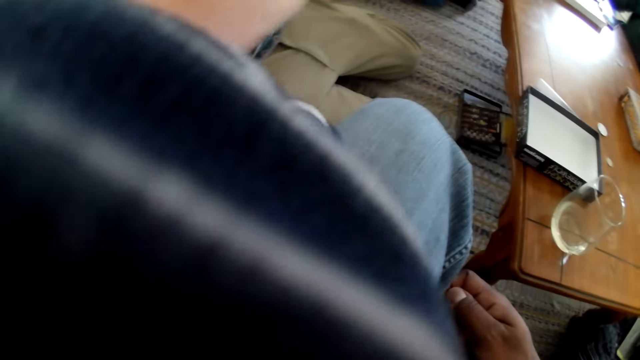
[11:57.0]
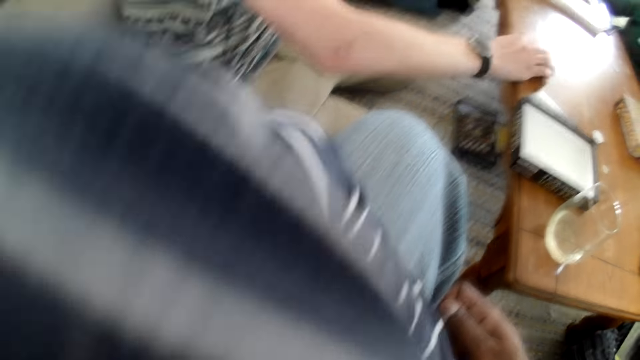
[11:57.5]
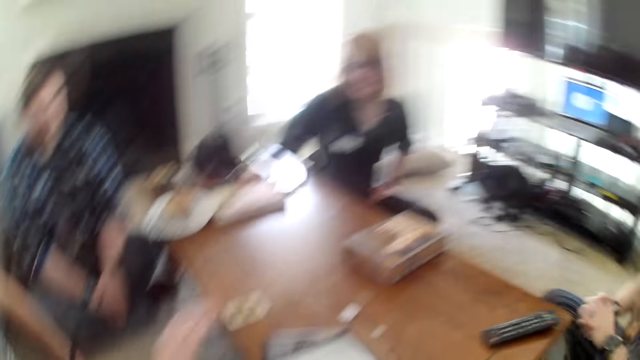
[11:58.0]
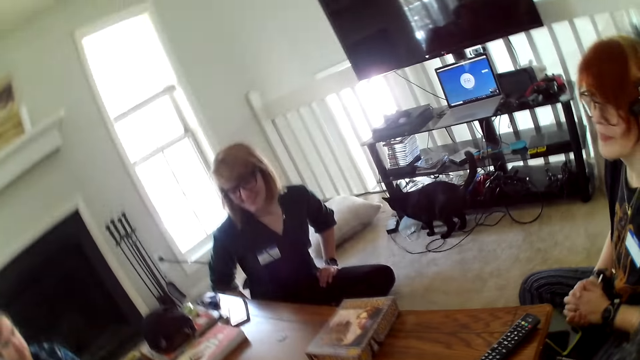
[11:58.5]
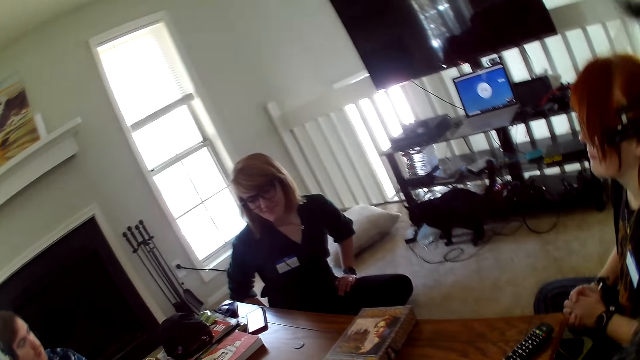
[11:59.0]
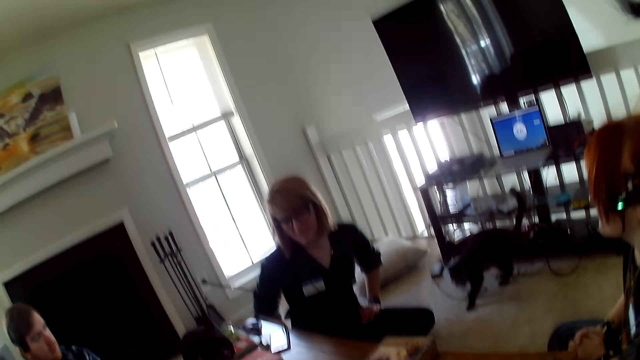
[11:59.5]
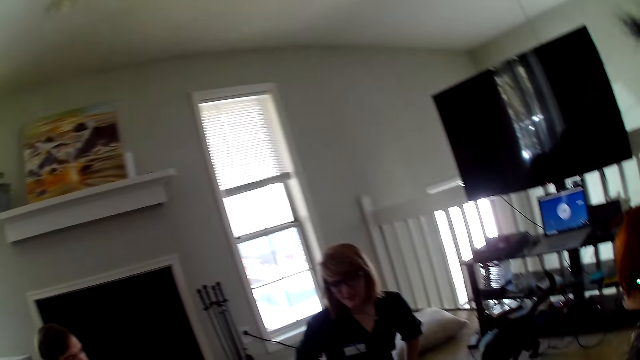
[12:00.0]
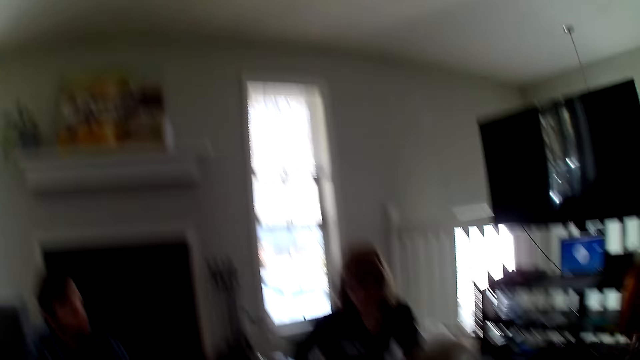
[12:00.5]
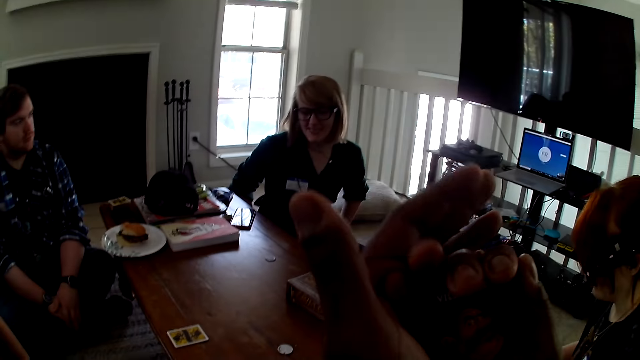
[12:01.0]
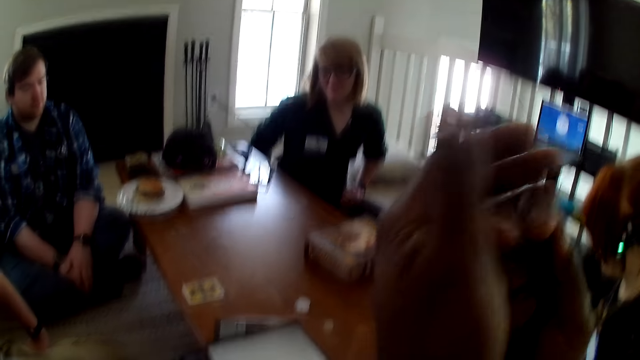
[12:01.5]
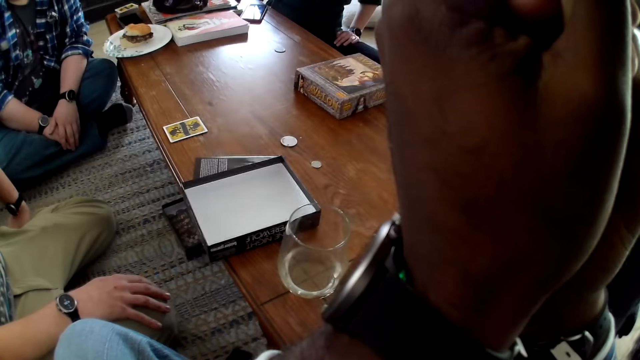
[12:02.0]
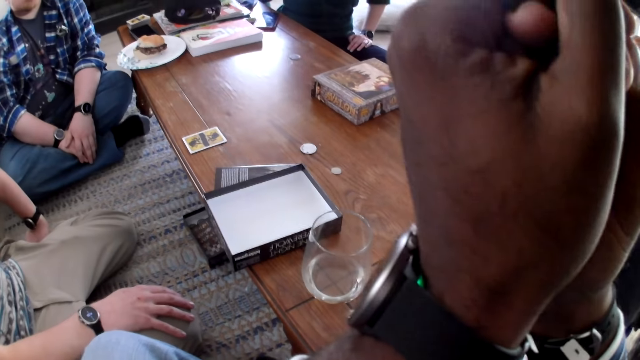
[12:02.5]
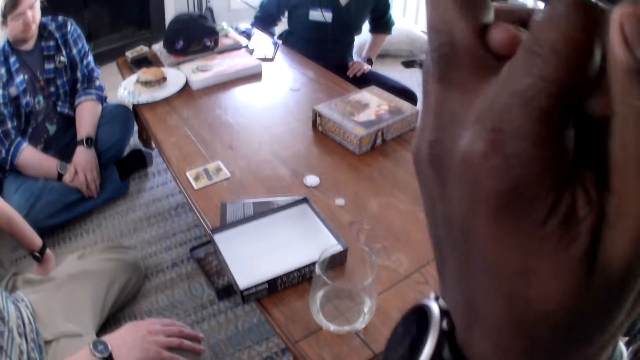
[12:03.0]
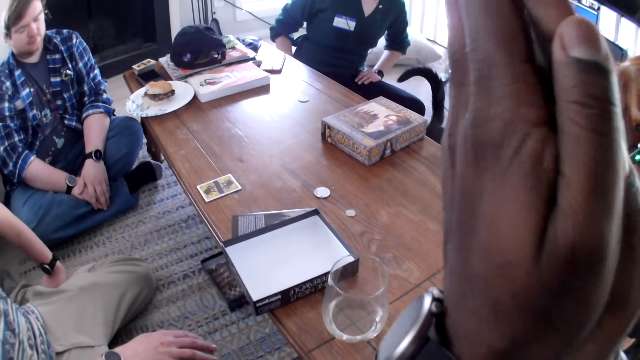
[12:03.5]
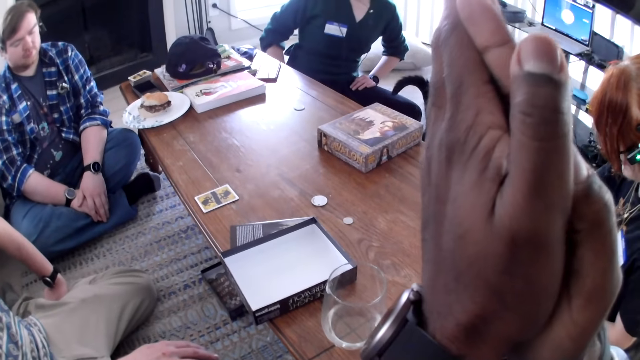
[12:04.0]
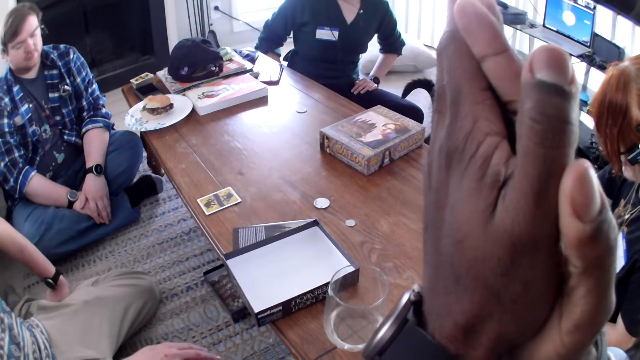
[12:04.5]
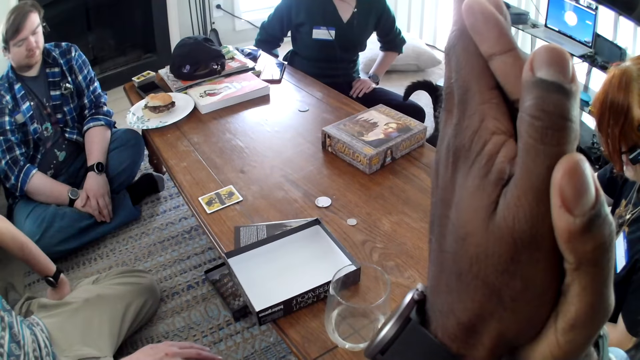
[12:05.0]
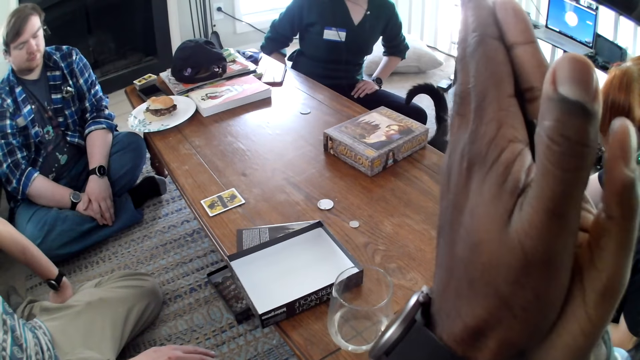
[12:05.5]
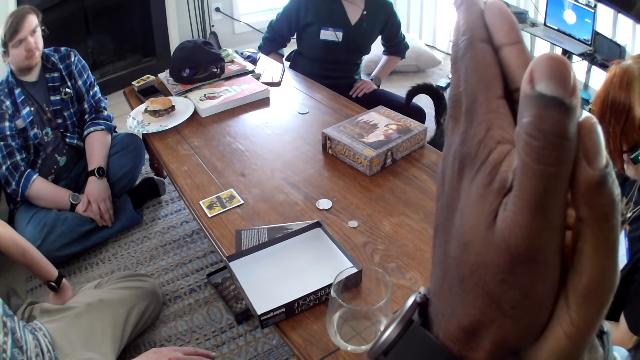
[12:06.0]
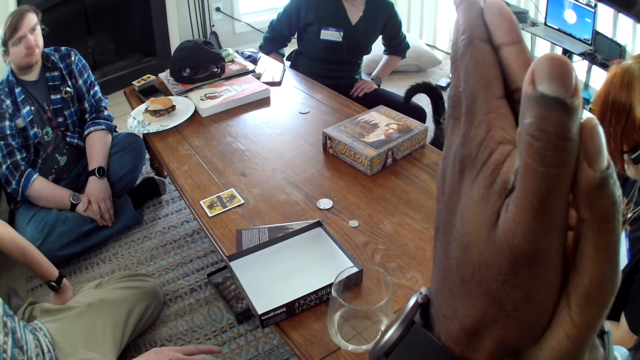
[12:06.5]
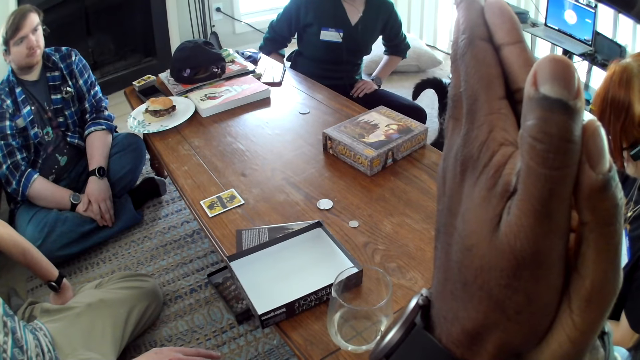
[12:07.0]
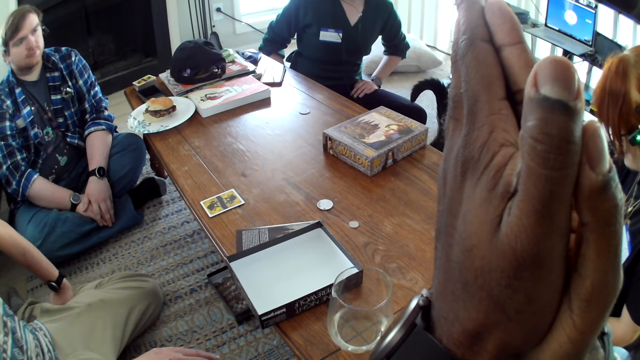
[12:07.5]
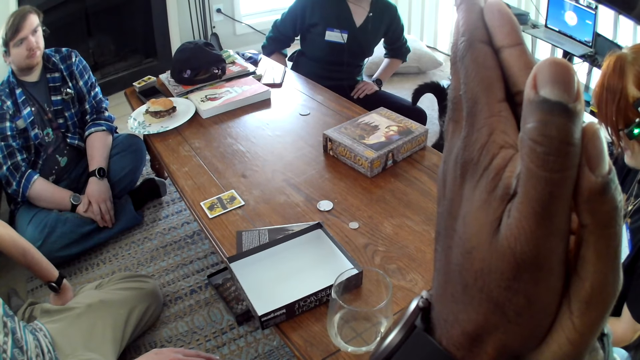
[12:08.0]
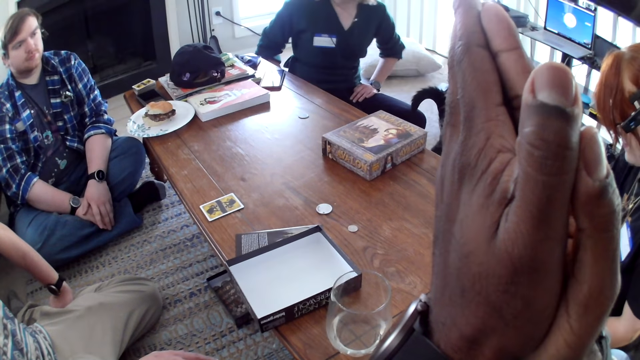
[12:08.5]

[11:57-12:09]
The camera wearer looks around the house. A man places the card on the table. The camera wearer looks around the house. He holds hands together. He looks at the card on his hand. A woman talks to the camera wearer. The camera wearer looks at the table.

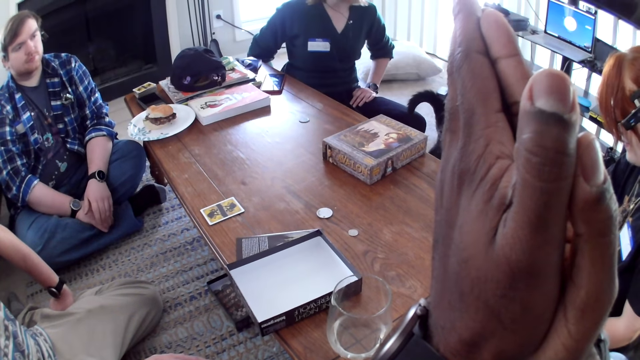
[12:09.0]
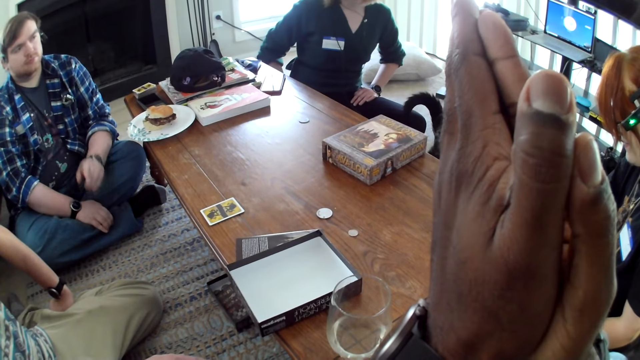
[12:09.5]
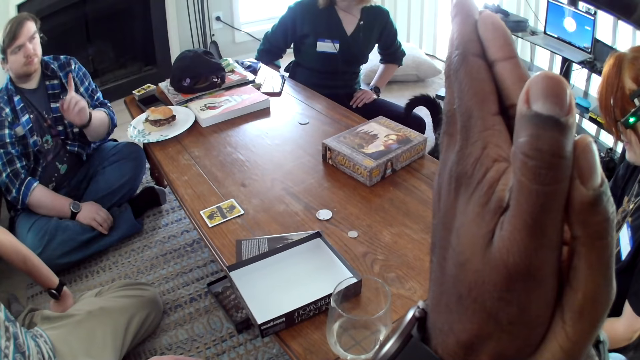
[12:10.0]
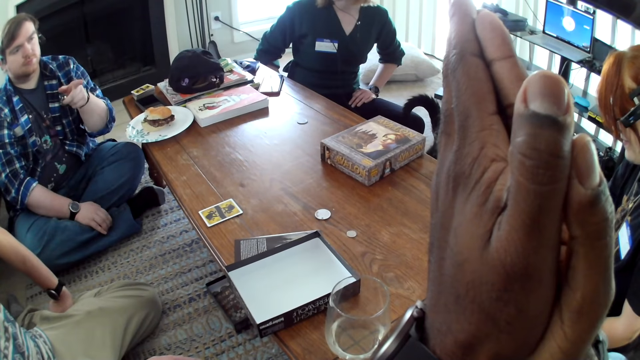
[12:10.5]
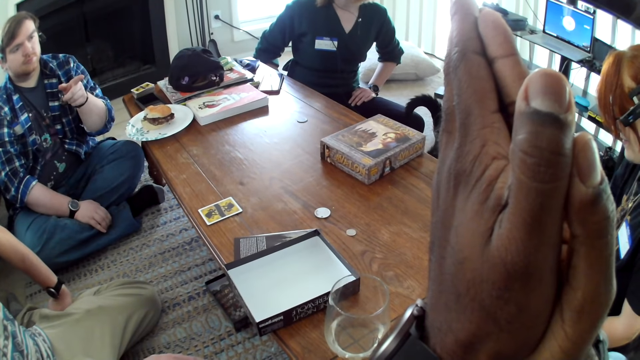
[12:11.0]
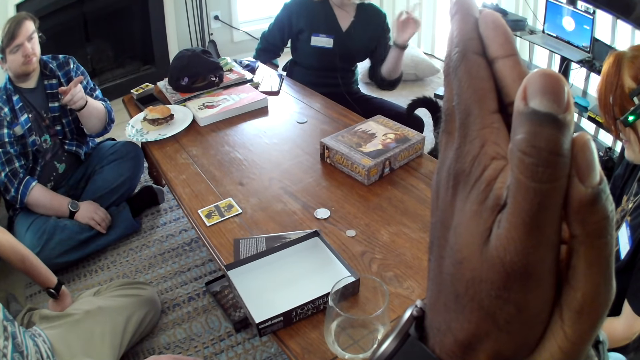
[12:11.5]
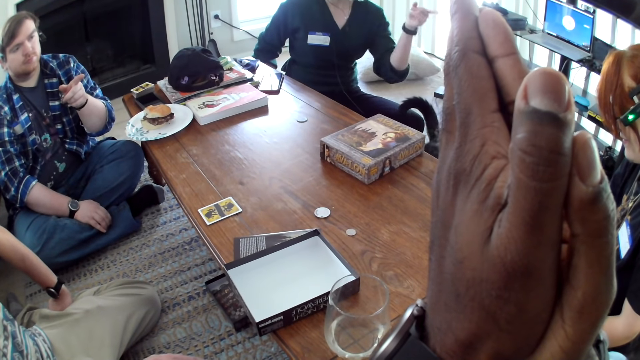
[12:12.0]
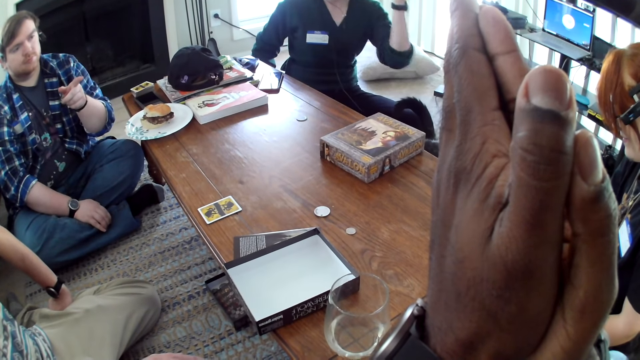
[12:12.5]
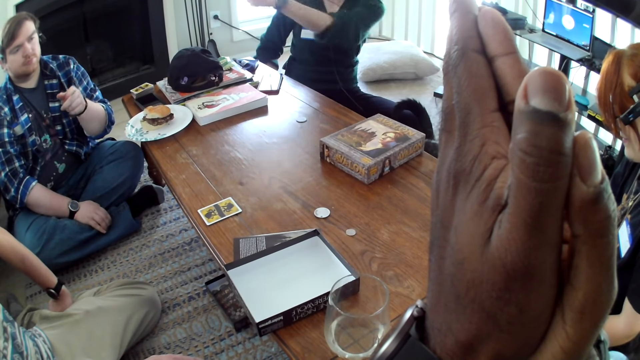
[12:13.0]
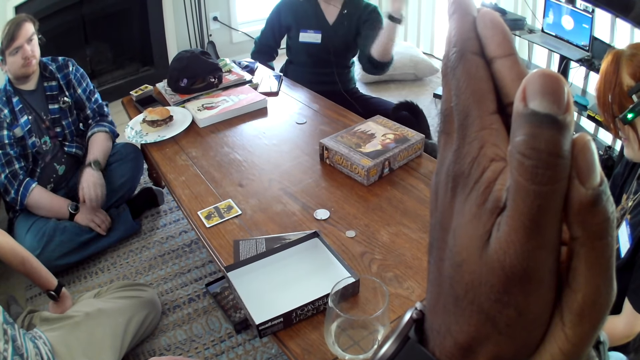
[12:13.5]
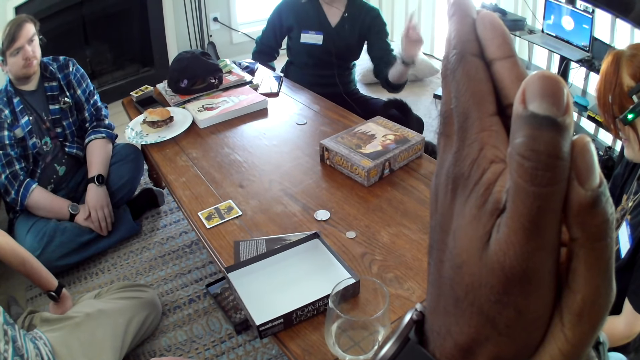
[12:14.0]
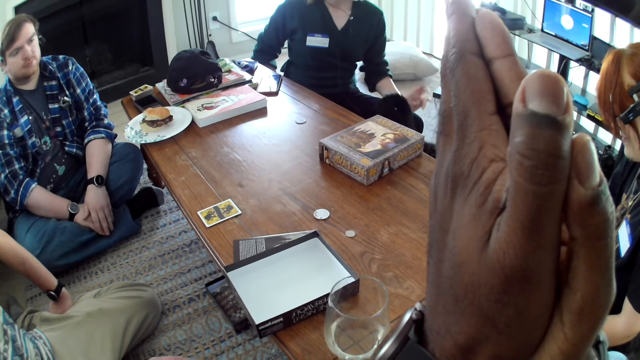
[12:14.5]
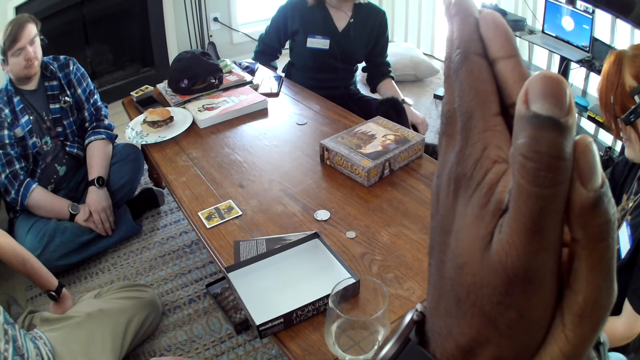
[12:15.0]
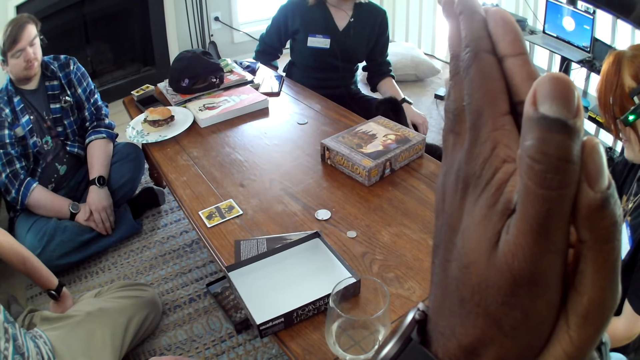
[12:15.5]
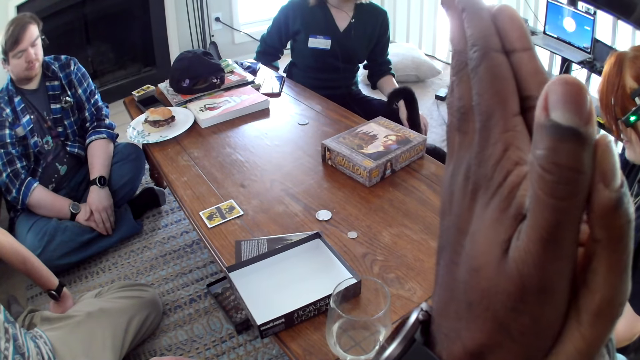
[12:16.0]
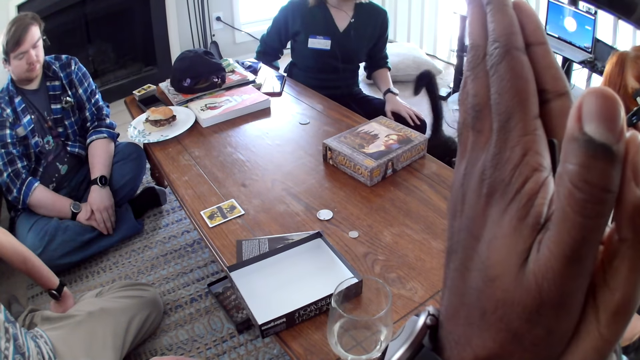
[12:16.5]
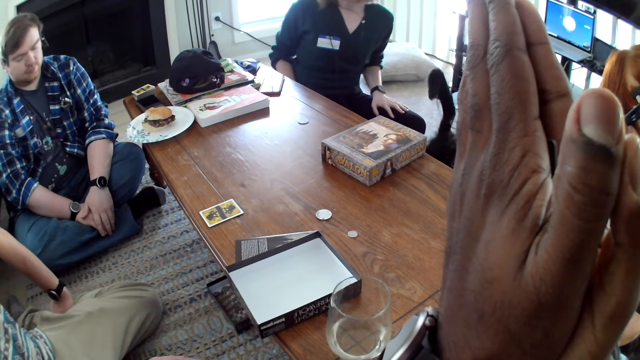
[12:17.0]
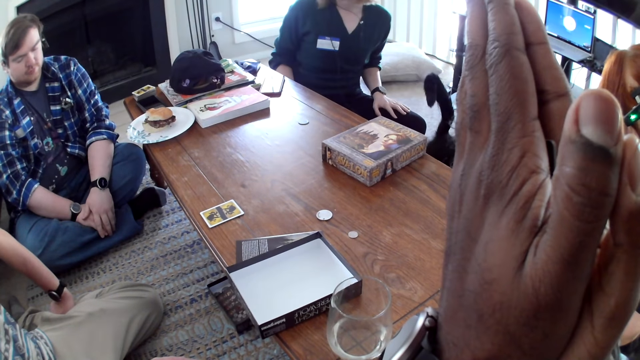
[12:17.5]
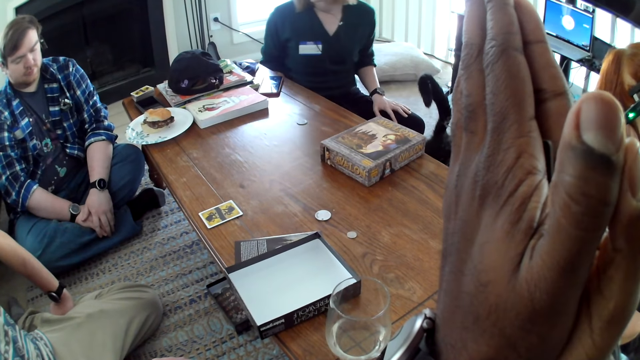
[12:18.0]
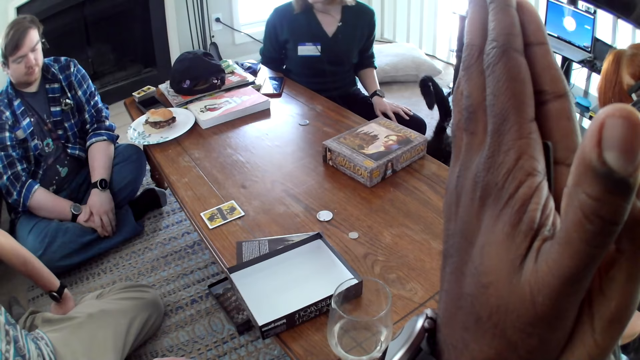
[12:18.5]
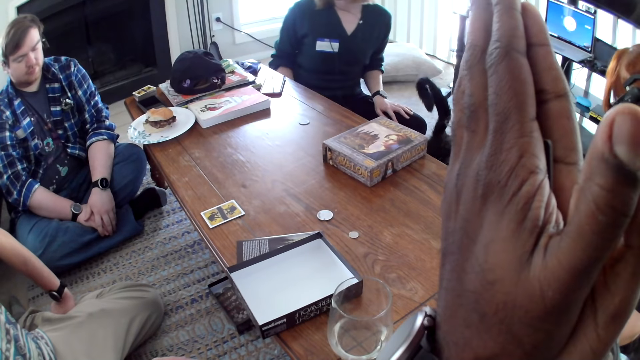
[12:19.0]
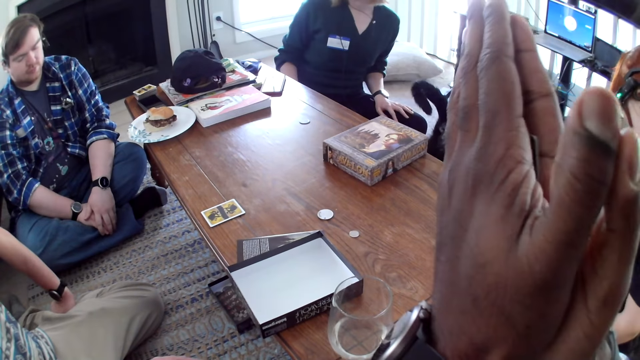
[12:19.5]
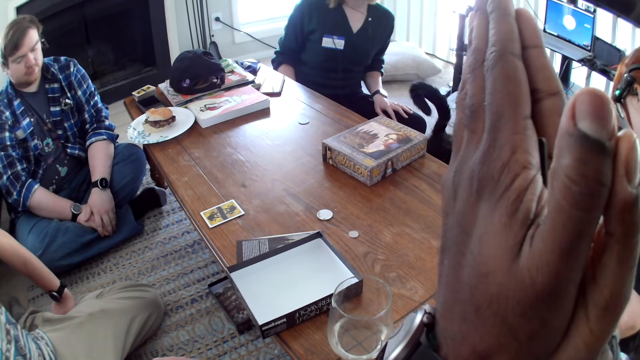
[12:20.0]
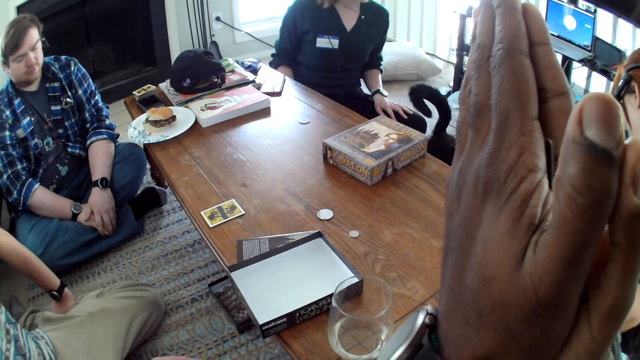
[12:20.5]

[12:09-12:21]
A man points at the camera wearer. A woman points at another woman. A woman converses. The camera wearer looks at the table.
